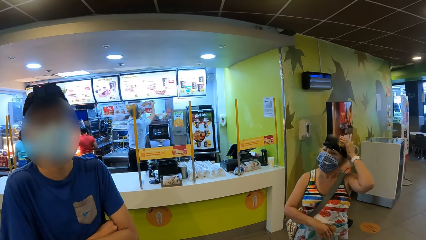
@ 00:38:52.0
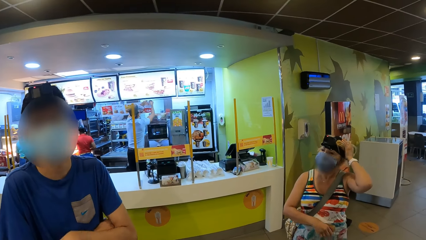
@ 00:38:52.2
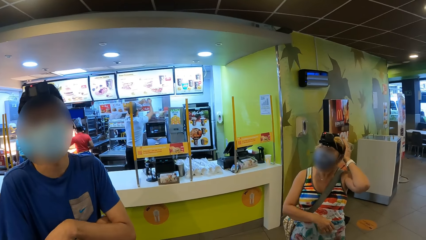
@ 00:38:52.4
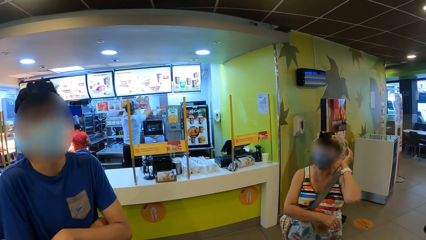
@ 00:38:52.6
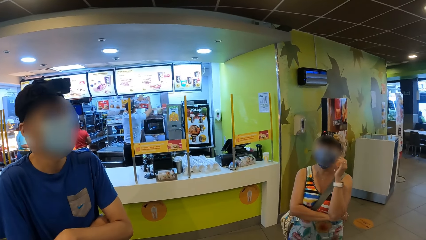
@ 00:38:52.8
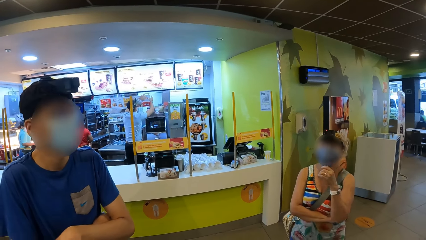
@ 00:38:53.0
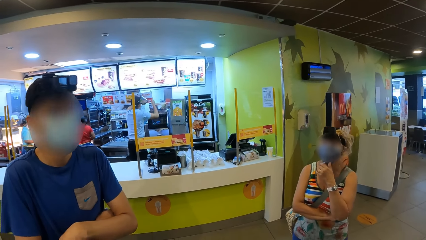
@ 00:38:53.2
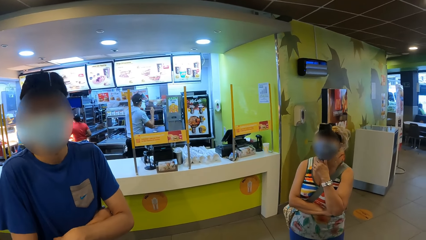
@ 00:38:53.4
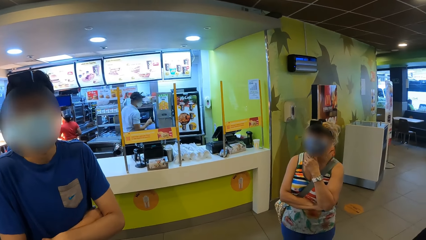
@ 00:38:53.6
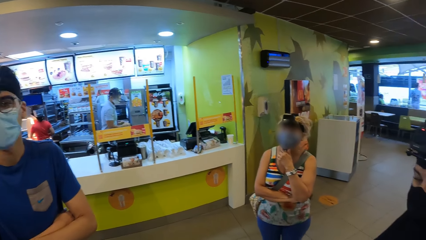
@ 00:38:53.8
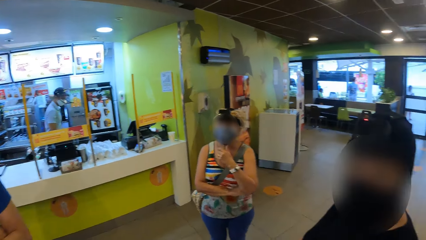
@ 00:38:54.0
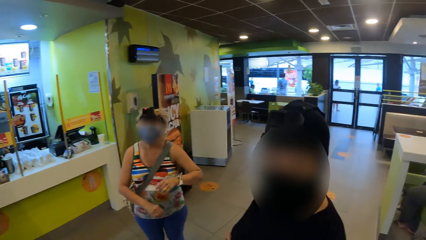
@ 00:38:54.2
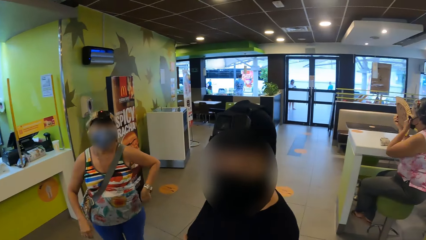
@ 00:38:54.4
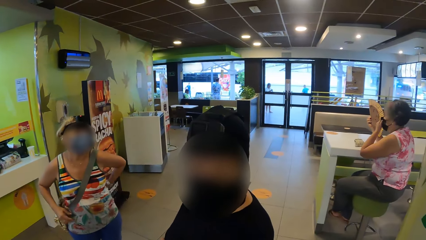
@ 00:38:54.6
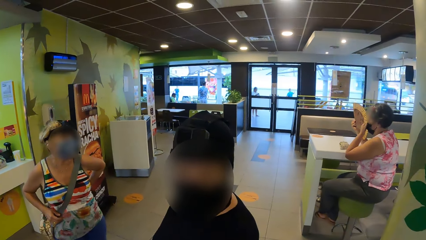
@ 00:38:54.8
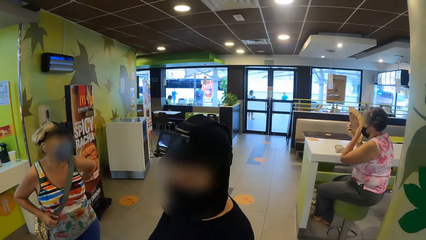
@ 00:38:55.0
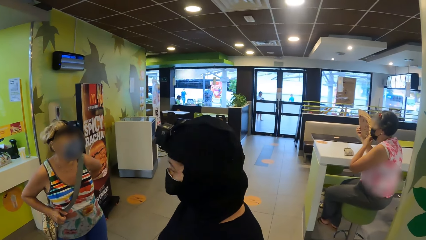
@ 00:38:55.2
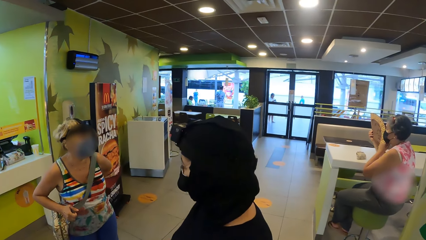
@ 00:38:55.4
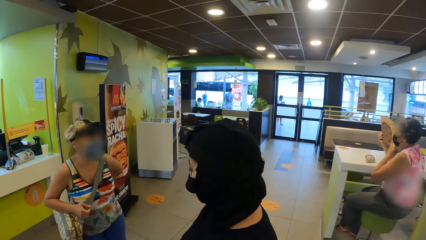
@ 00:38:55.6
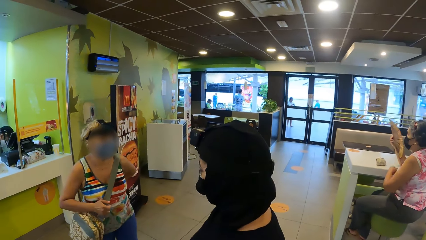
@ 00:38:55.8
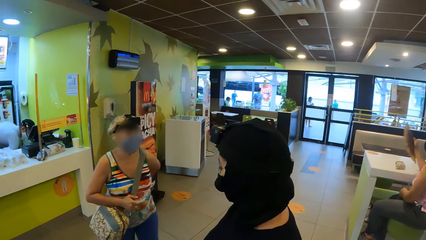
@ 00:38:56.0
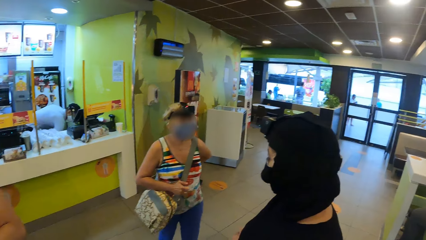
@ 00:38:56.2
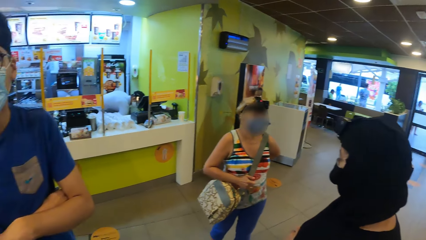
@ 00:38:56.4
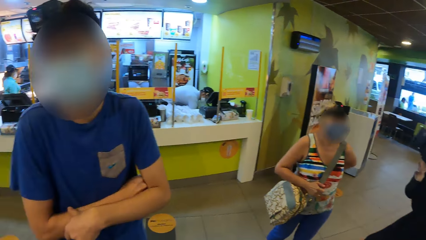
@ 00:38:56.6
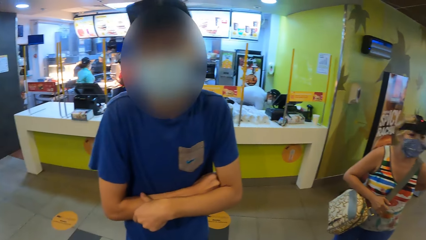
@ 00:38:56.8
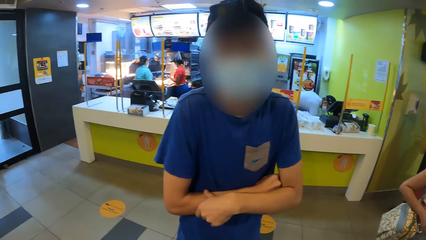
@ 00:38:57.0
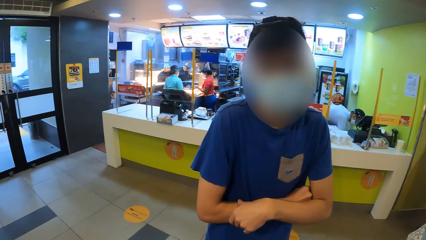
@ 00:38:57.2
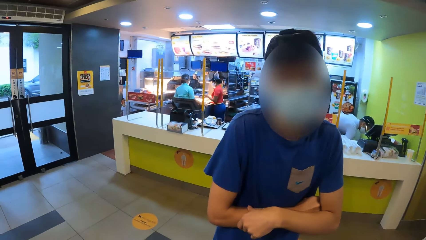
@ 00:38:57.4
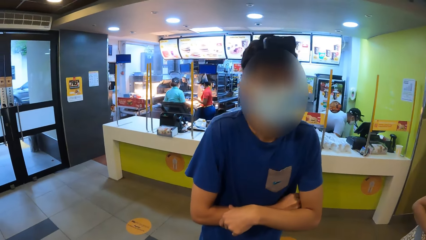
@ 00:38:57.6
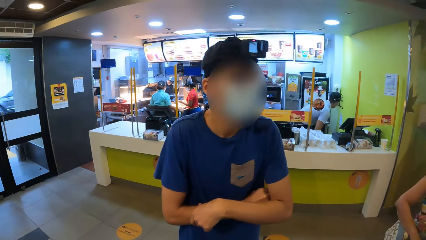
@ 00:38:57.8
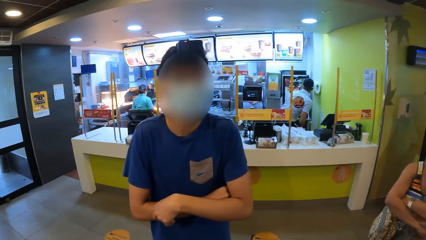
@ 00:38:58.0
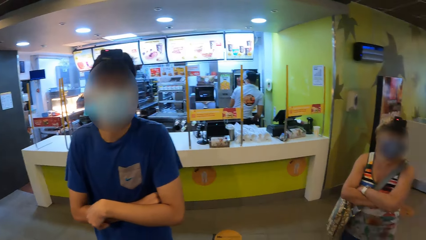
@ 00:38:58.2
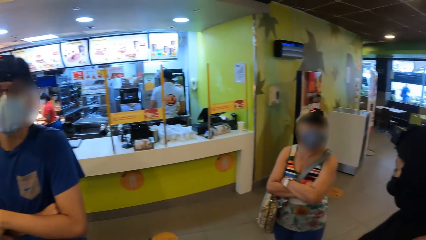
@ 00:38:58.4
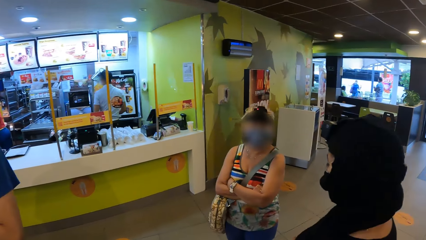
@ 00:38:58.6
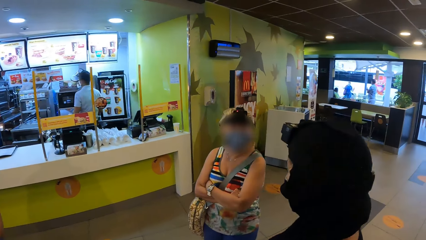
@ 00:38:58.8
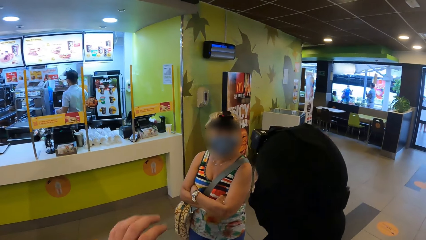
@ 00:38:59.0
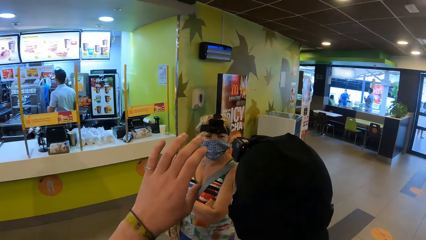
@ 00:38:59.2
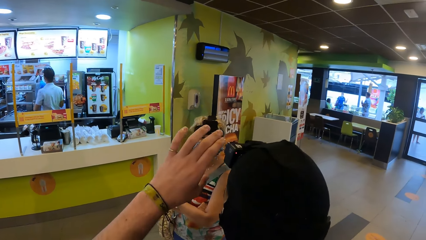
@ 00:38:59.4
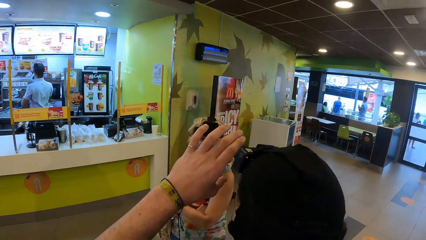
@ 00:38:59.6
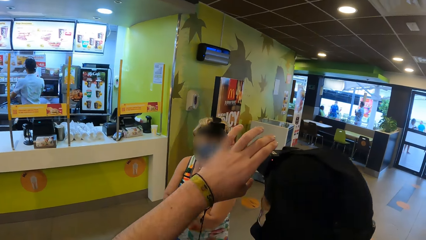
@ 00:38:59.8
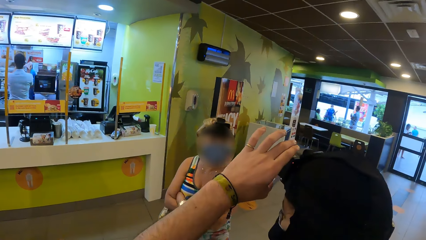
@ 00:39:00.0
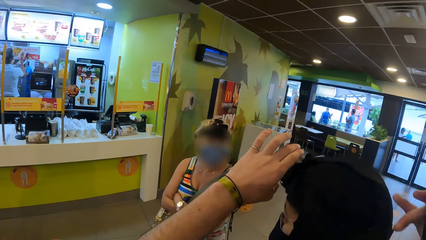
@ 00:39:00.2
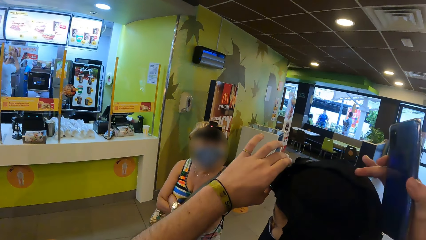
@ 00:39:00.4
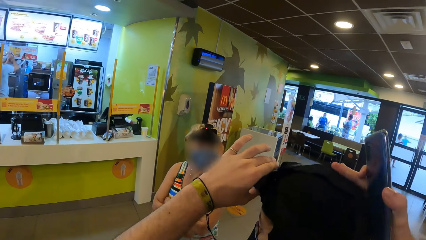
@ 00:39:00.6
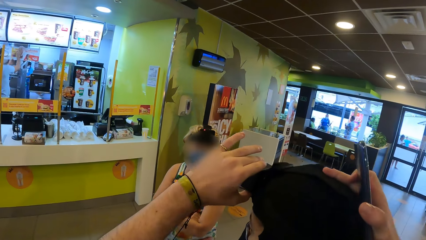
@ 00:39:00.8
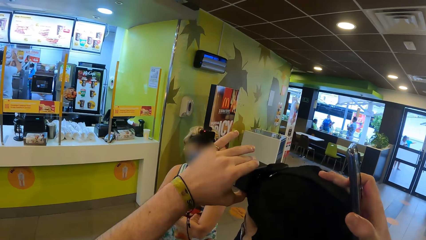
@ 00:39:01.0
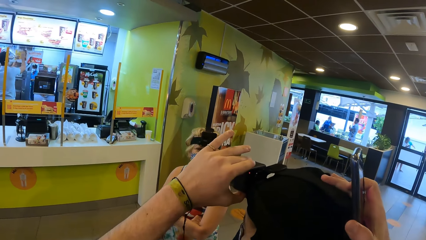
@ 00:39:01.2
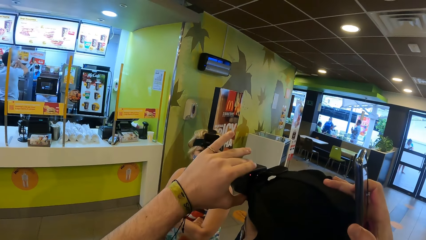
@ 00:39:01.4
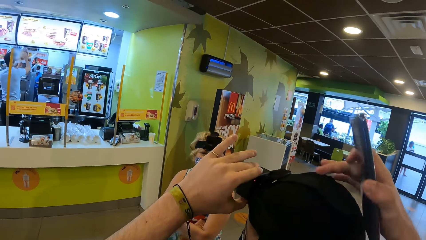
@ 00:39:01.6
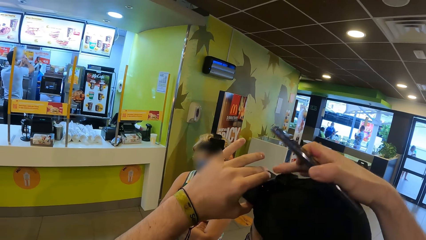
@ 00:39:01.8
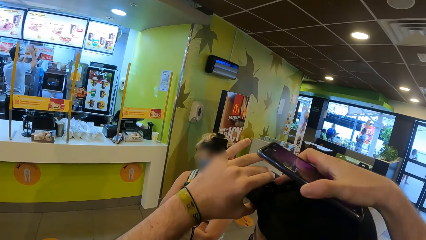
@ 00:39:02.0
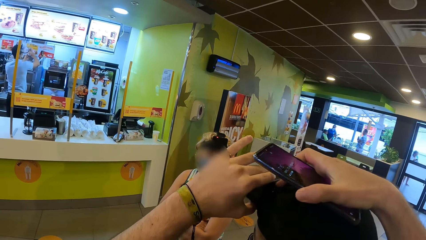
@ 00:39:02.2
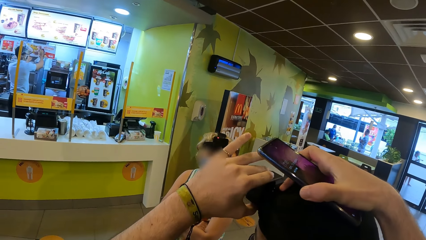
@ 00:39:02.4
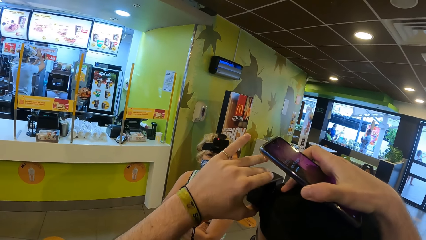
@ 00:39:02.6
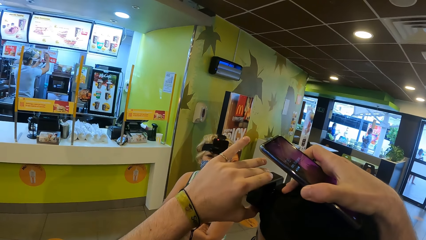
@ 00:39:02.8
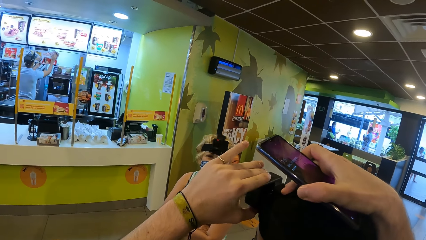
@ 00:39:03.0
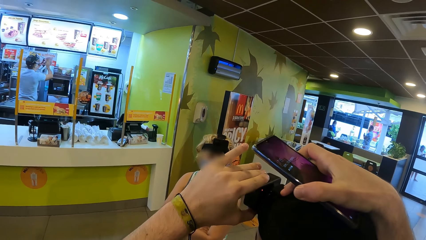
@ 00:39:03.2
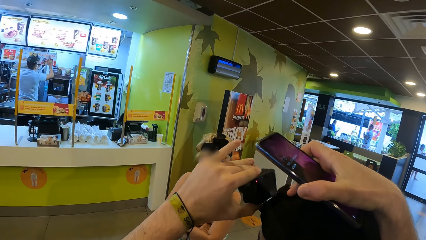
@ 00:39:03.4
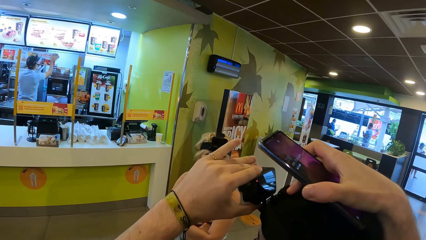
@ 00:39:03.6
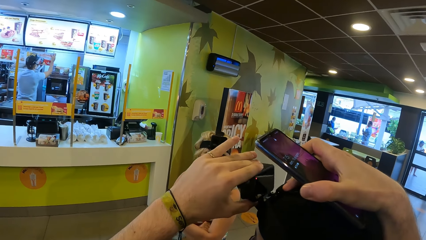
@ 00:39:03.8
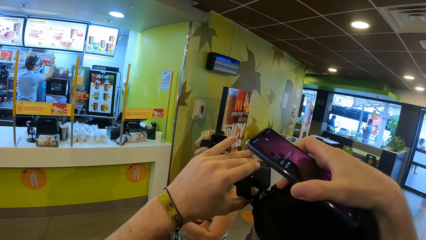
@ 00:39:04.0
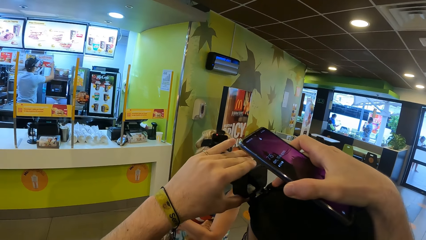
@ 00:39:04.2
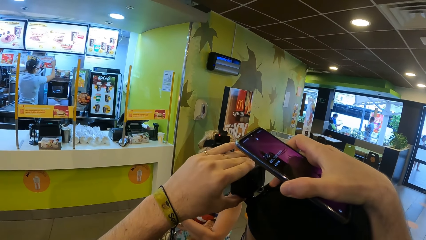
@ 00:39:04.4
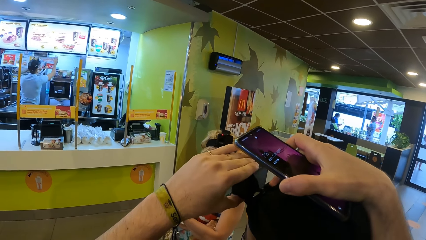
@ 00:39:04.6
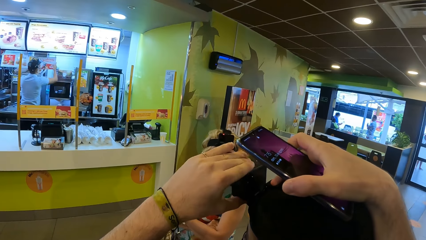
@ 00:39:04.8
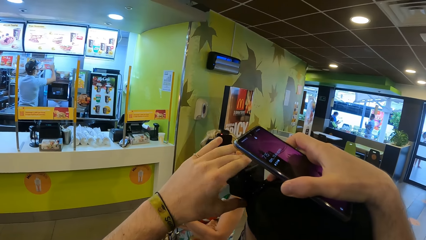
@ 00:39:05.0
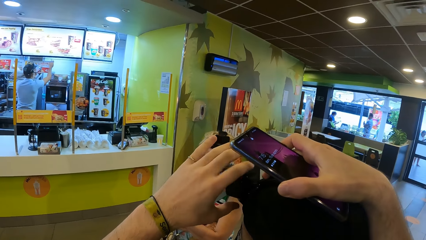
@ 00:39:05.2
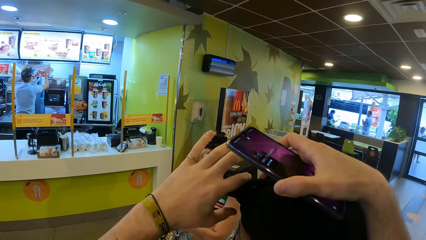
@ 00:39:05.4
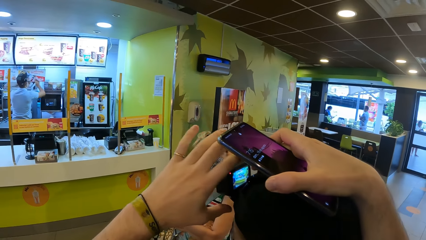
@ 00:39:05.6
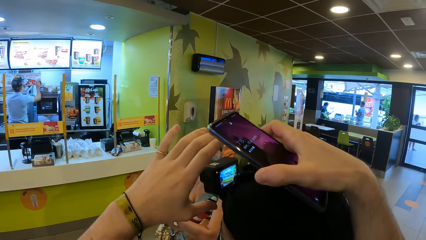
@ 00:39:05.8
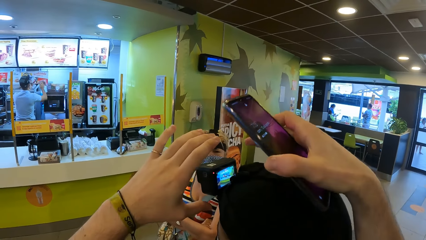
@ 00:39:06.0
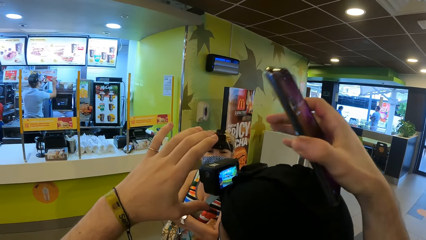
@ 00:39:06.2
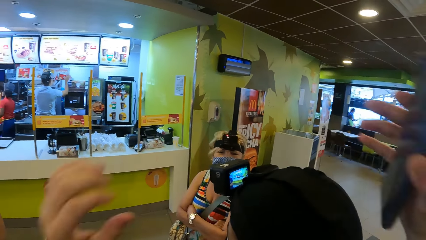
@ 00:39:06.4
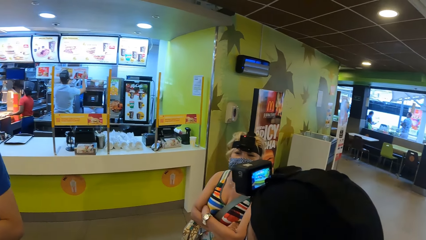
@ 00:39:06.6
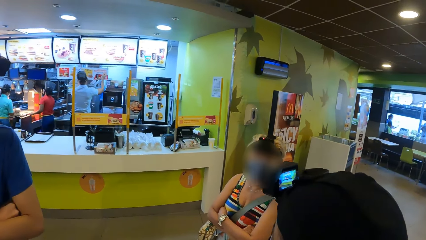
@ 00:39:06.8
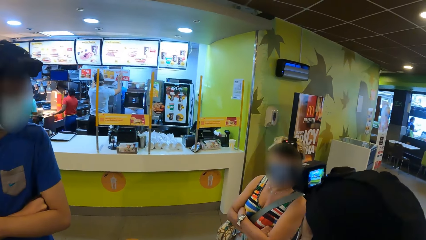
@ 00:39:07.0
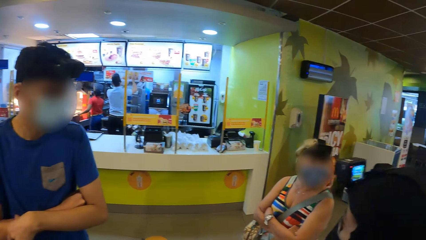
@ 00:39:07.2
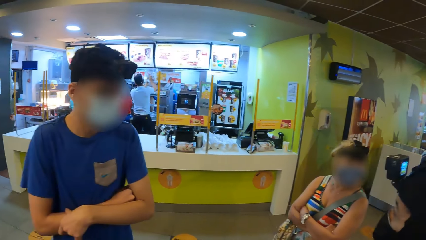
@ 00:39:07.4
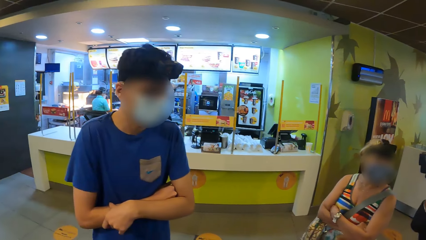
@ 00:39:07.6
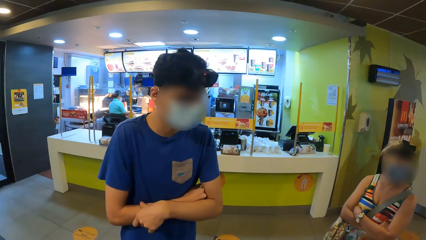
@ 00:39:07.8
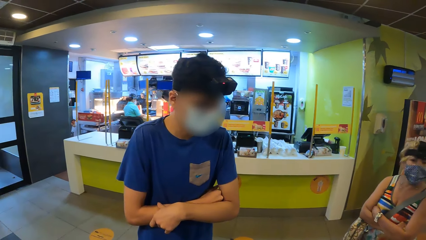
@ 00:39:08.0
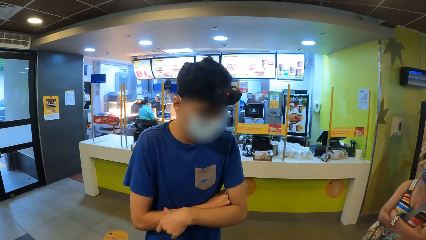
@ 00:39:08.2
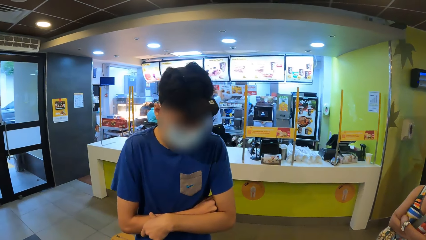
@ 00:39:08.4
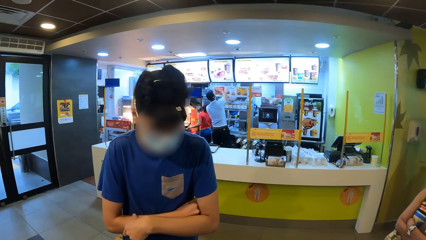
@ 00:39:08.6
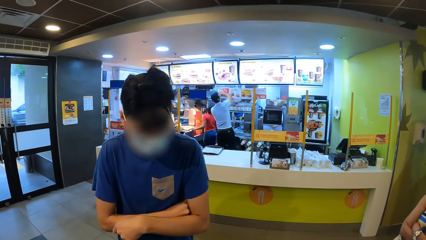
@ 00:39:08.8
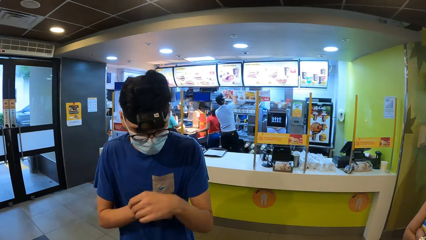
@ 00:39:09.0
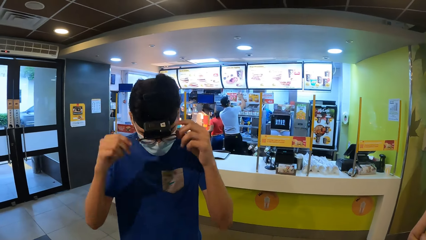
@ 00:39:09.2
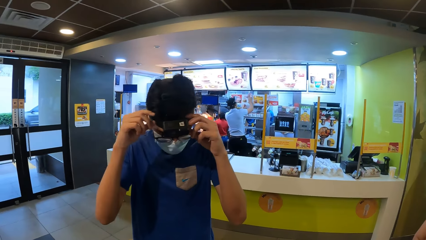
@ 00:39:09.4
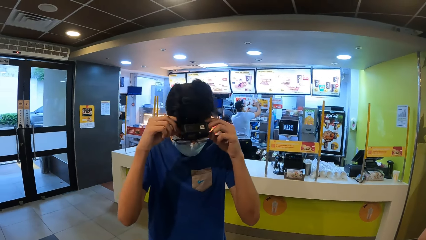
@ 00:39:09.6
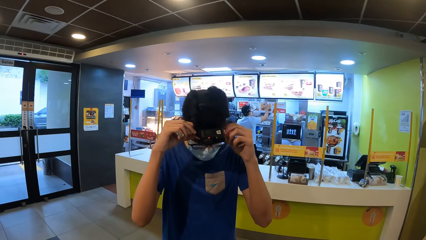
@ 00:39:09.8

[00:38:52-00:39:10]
A woman touches her hair and touches her face. The camera wearer looks at another woman. The first woman touches her body. The camera wearer looks at a man. The first woman folds her hands. The camera wearer looks at the other woman and a third woman. They adjust a woman's camera and hold the woman's head. Another man adjusts the camera. The camera wearer lowers their hands. They look at the first man.
